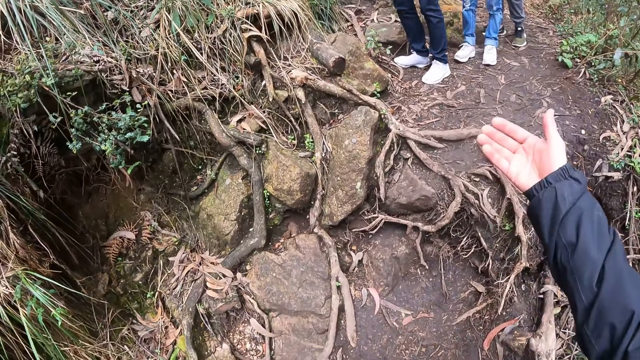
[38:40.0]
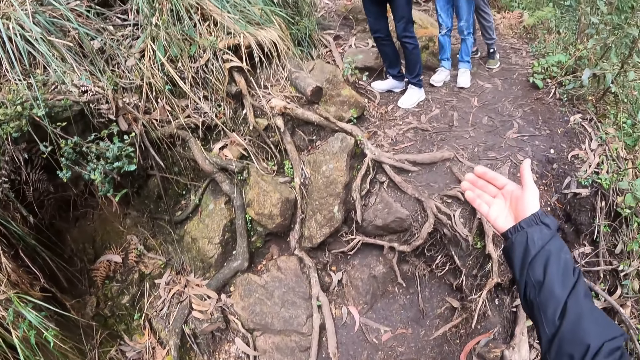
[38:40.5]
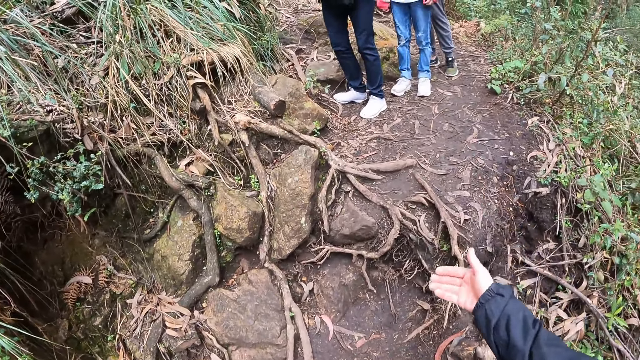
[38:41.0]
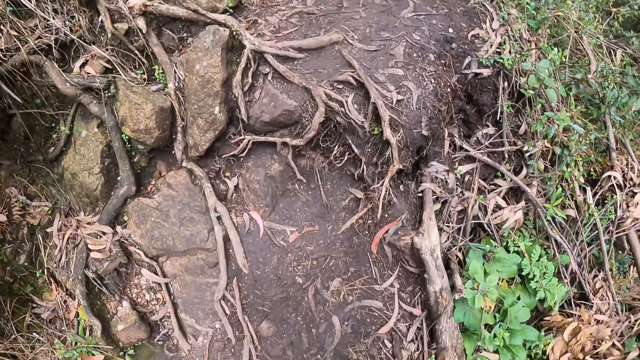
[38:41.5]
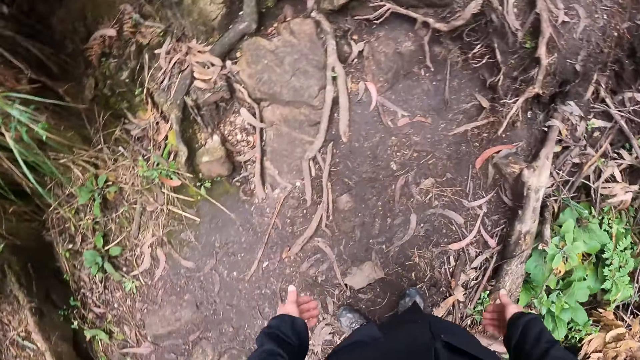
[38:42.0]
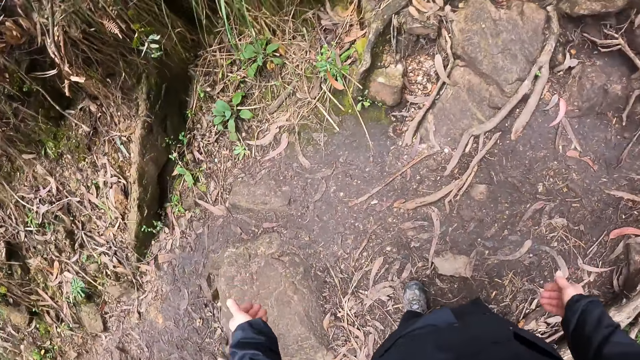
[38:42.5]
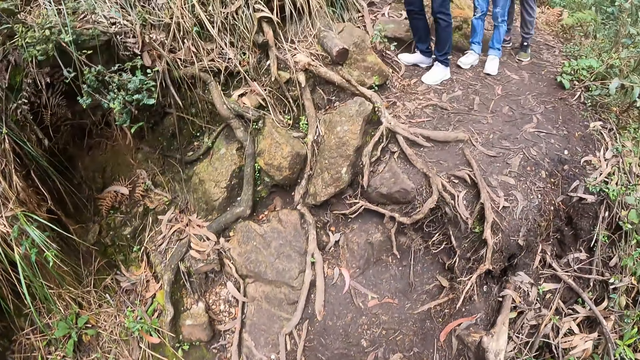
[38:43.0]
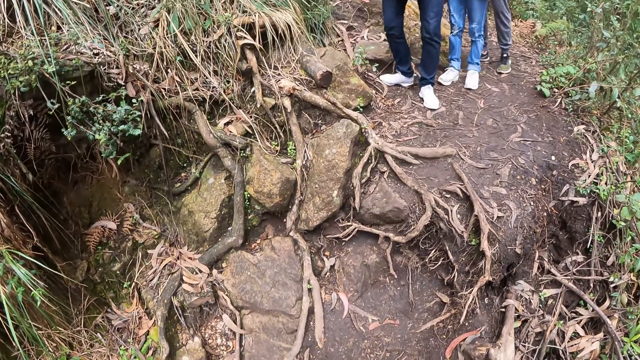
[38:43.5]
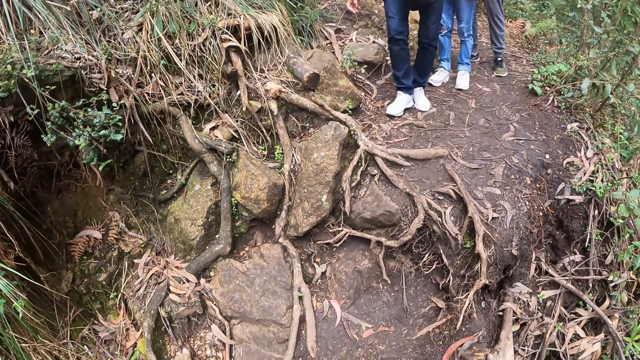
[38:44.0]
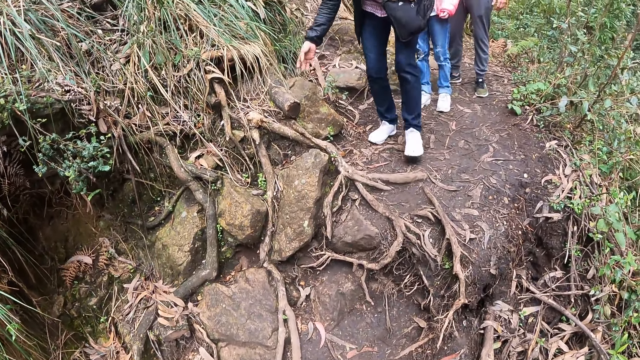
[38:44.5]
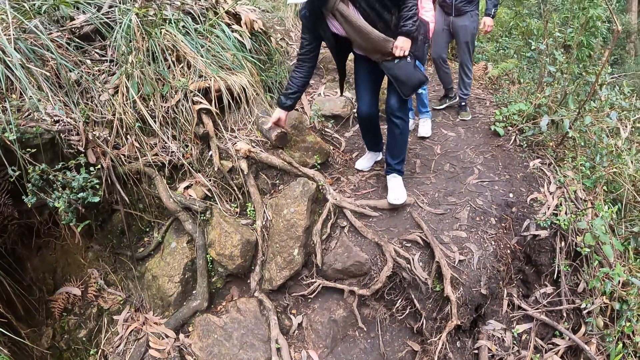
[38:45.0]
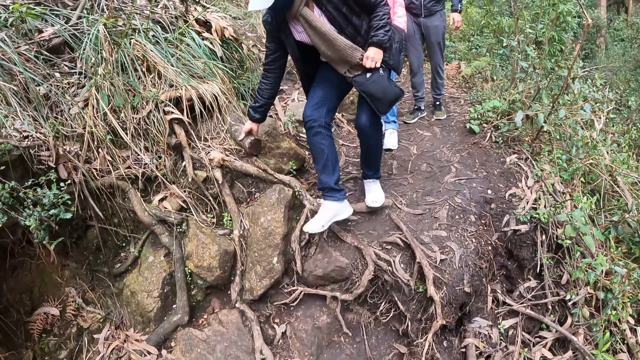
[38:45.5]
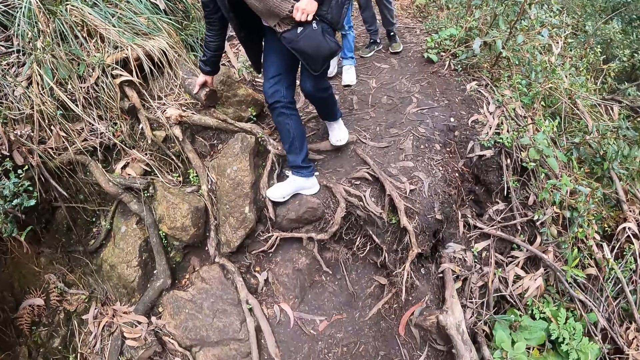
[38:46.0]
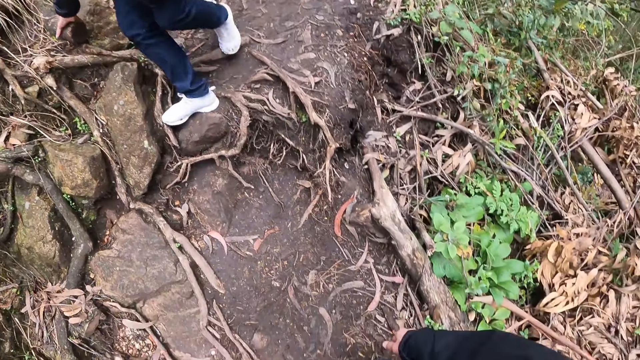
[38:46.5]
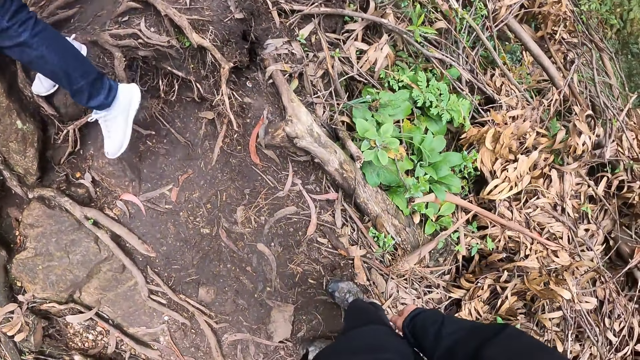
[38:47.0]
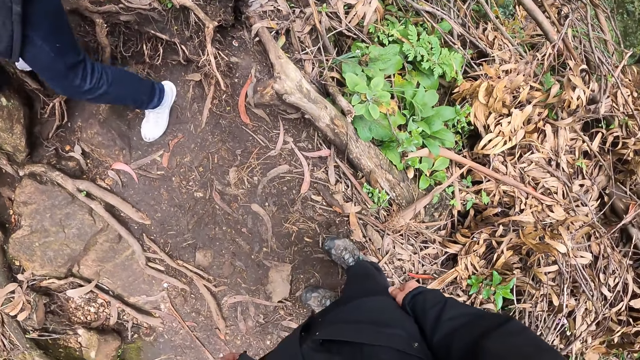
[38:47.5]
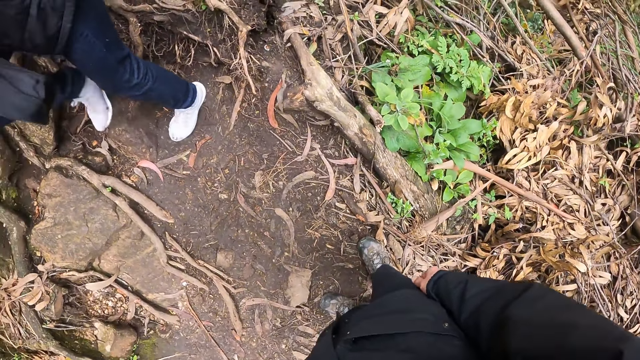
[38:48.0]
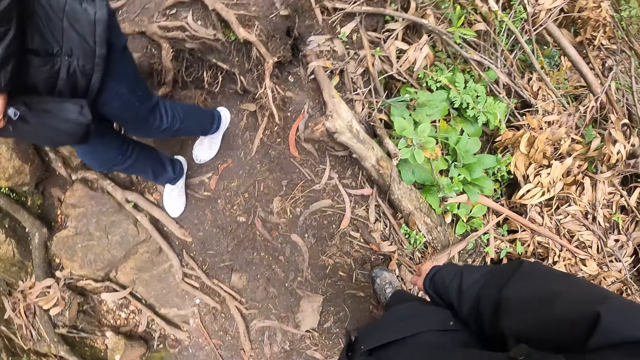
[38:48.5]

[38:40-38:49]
The camera wearer raises his hand. He lowers his hand. A woman holds a tree root with her right hand. The woman walks down the hill.

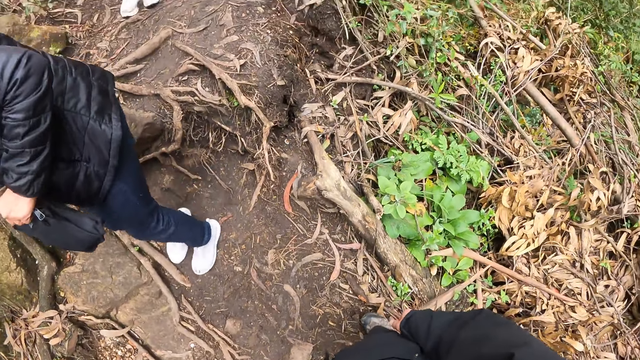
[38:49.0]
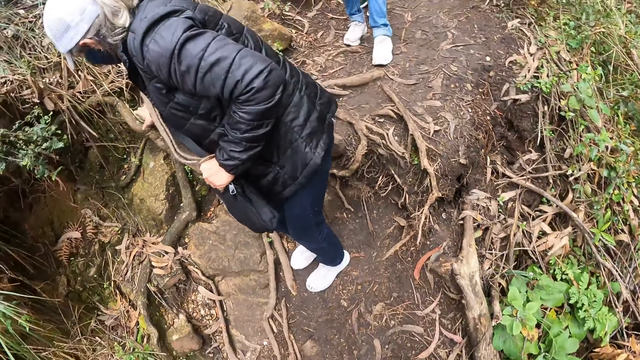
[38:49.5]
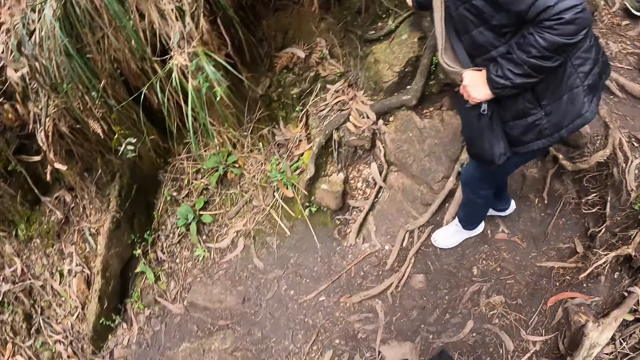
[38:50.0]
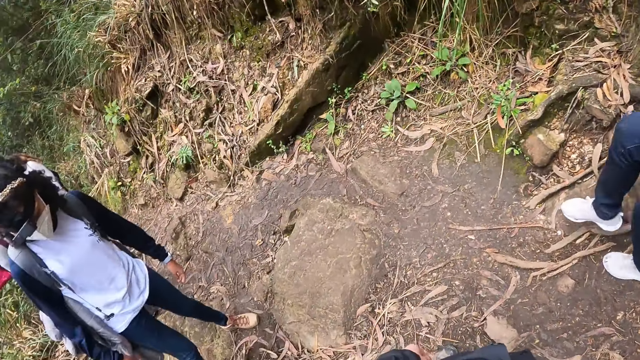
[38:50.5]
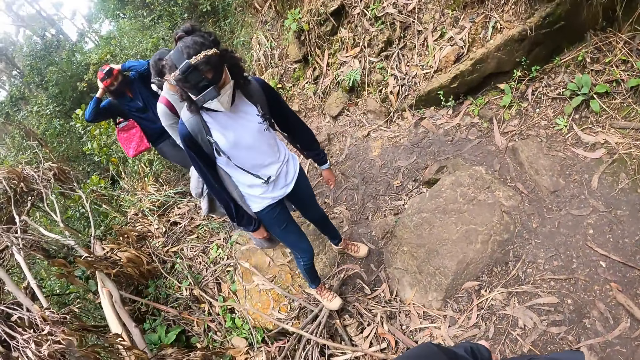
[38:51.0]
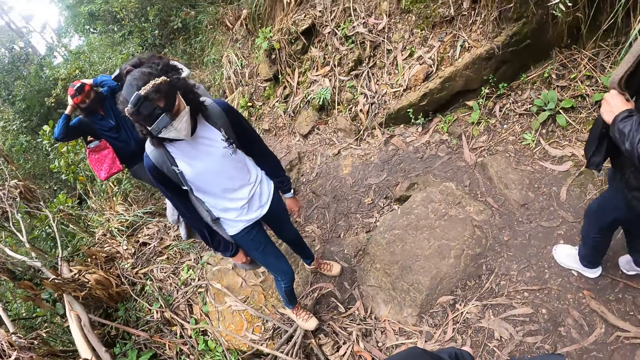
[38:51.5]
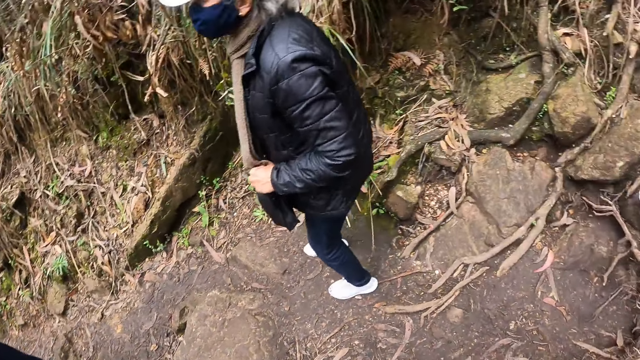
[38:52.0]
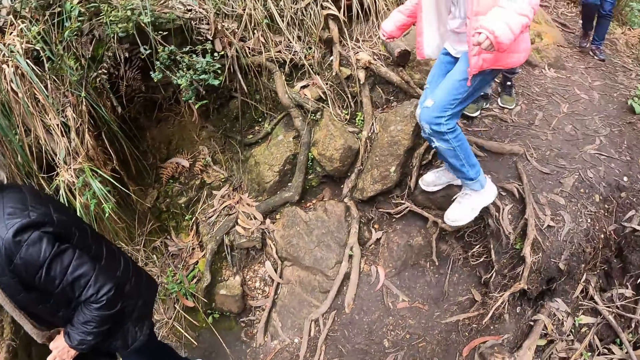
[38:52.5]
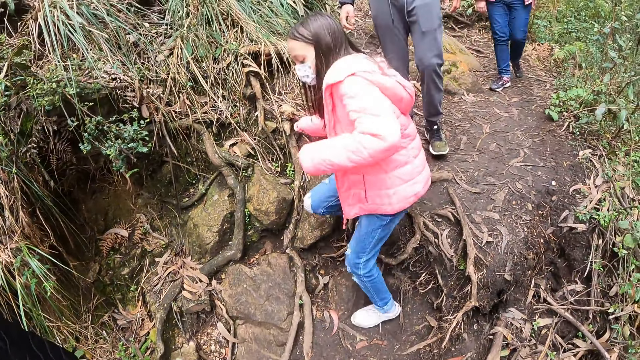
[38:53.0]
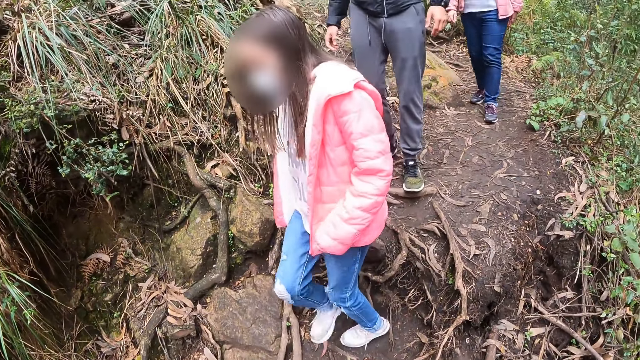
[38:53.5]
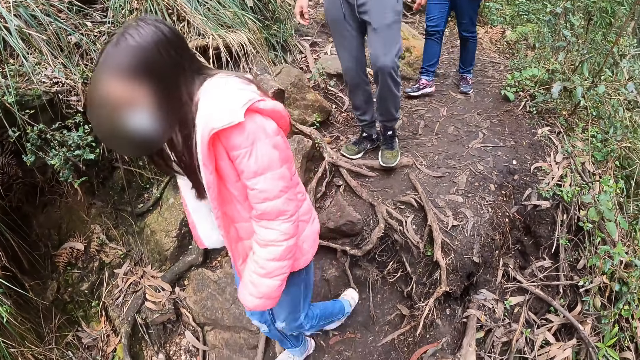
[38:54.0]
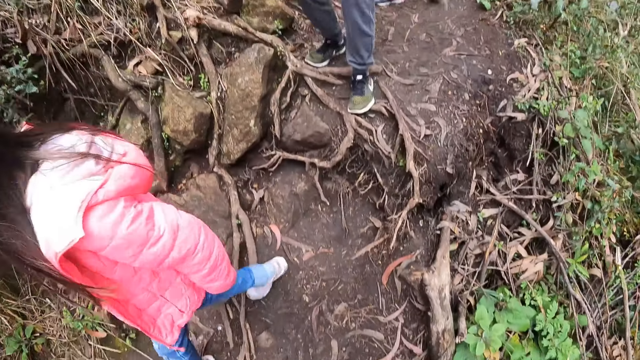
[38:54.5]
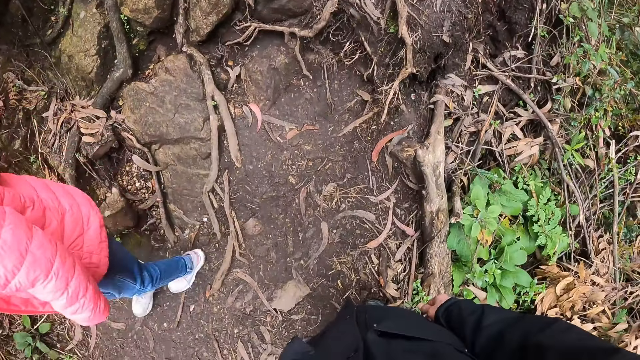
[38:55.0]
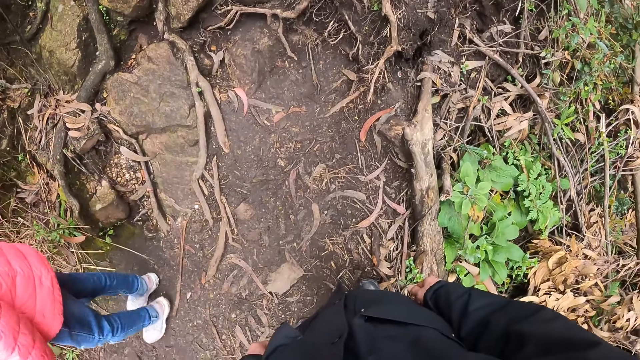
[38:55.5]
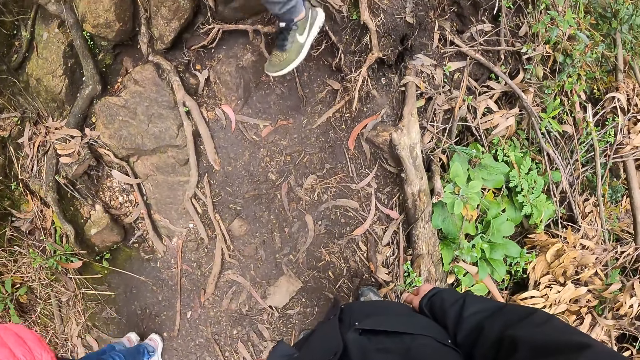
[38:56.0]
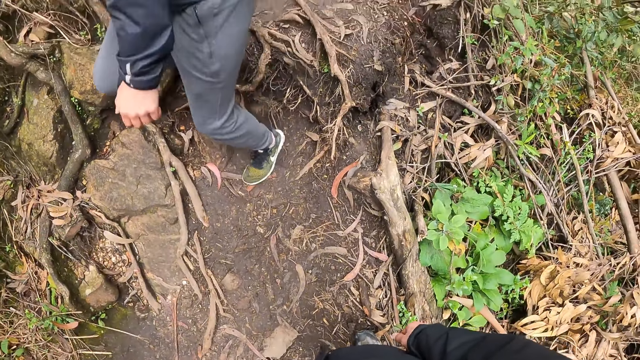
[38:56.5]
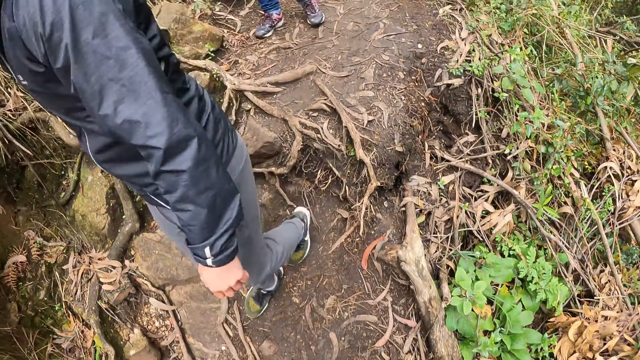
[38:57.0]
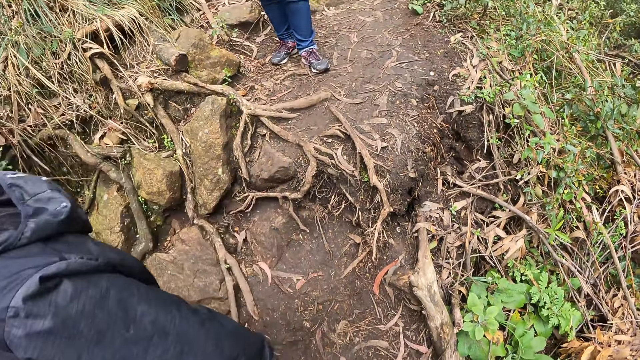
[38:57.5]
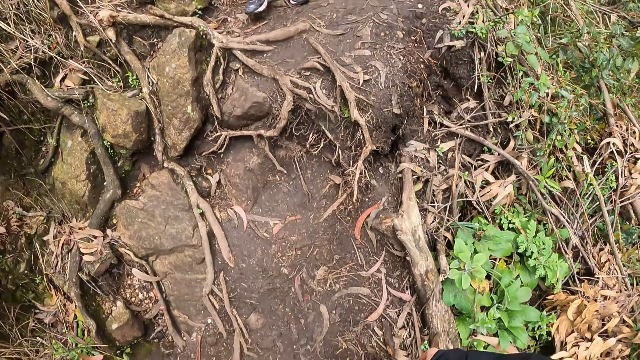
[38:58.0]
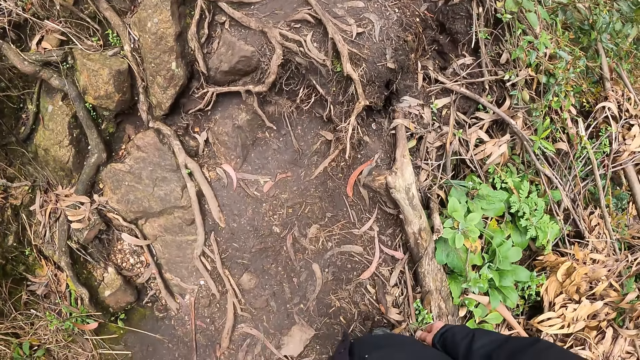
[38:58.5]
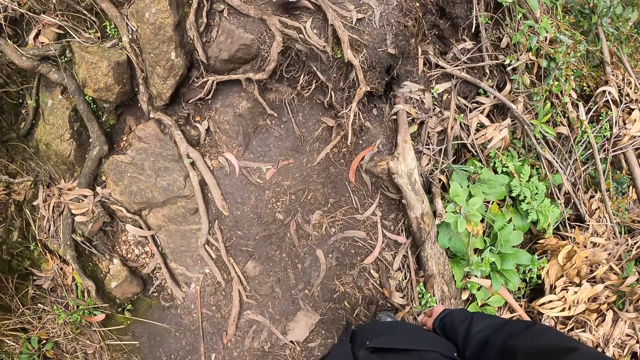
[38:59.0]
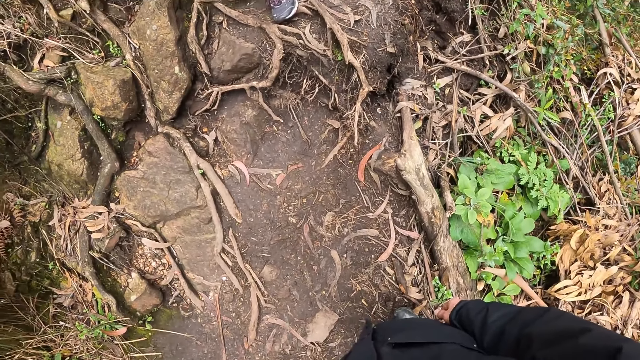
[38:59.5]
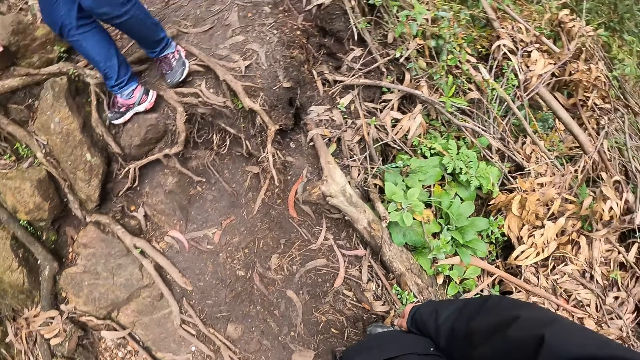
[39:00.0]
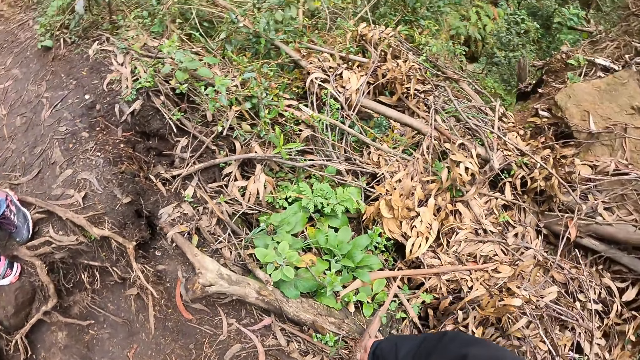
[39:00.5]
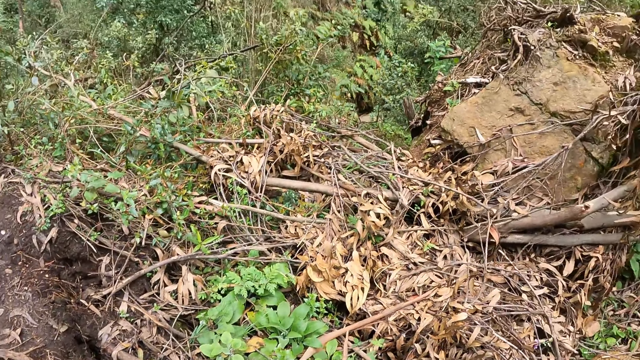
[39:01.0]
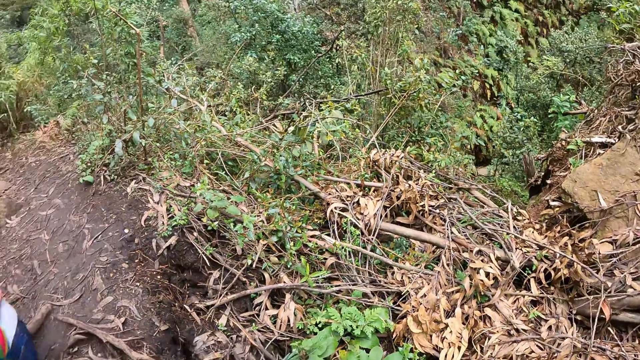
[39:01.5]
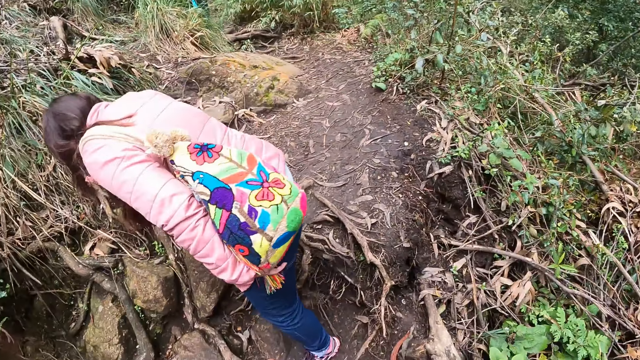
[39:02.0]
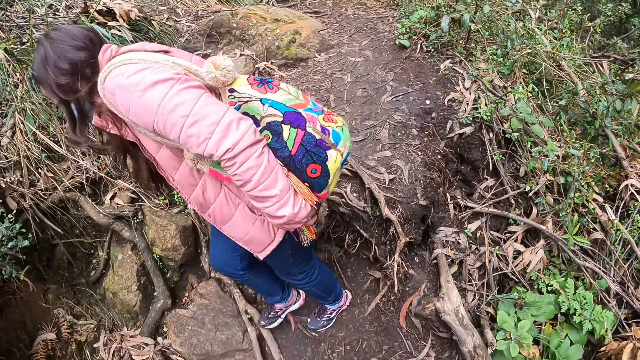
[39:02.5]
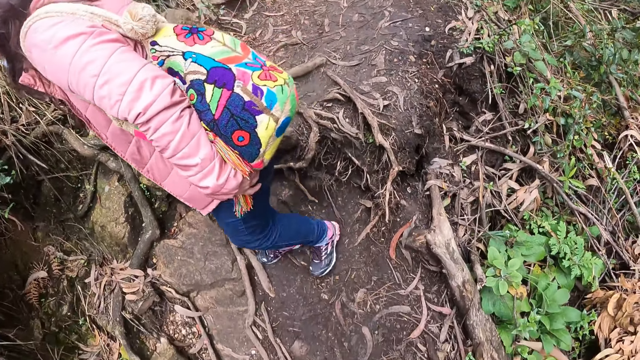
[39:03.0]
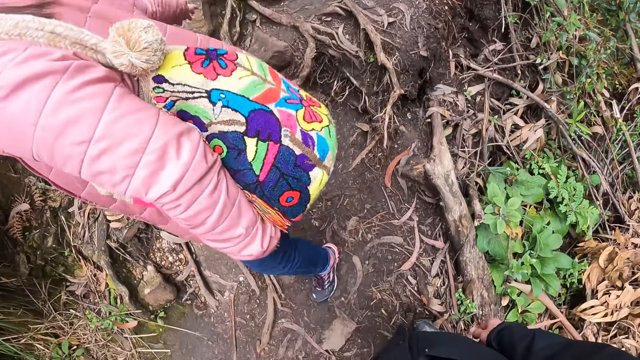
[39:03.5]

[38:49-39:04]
The camera wearer turns around. The girl walks down the hill. The man walks down the hill. The woman walks down the hill. The camera wearer turns around.
